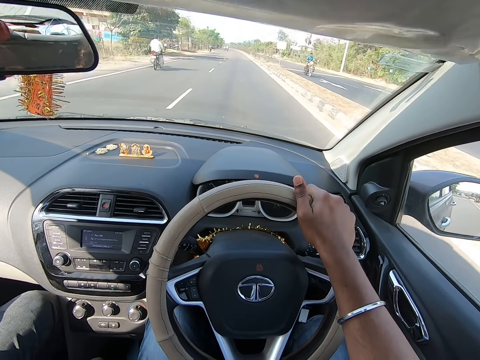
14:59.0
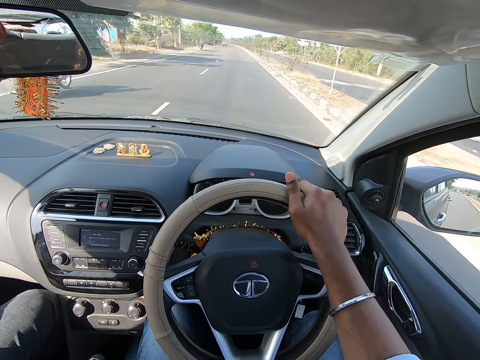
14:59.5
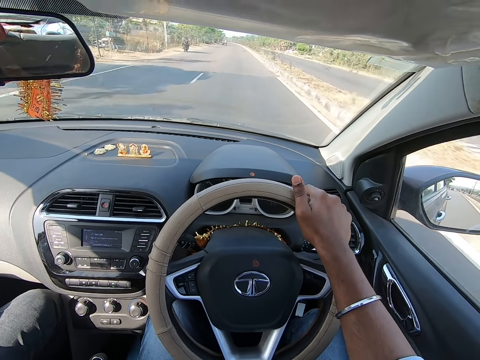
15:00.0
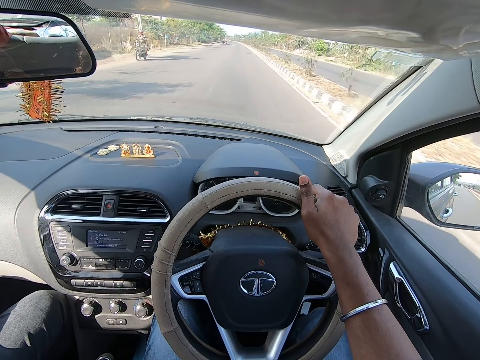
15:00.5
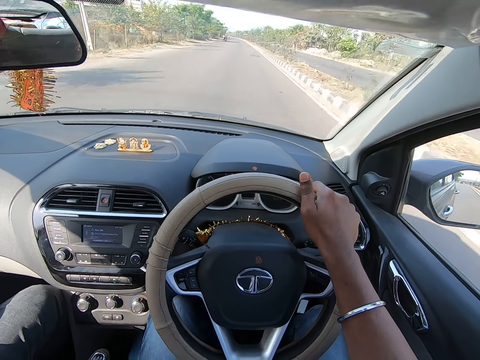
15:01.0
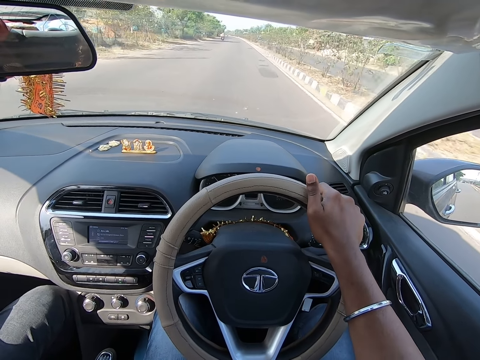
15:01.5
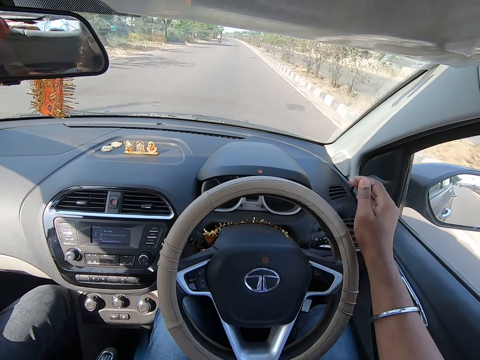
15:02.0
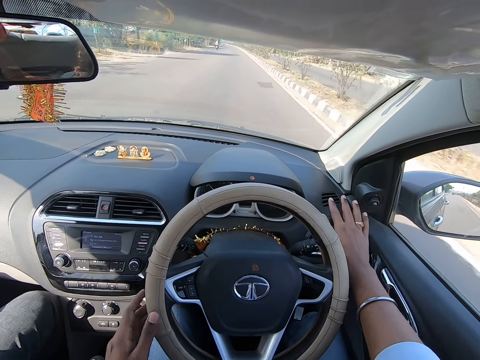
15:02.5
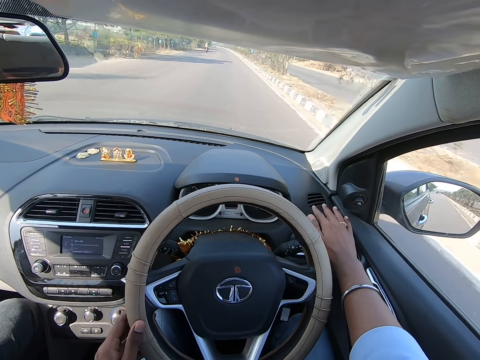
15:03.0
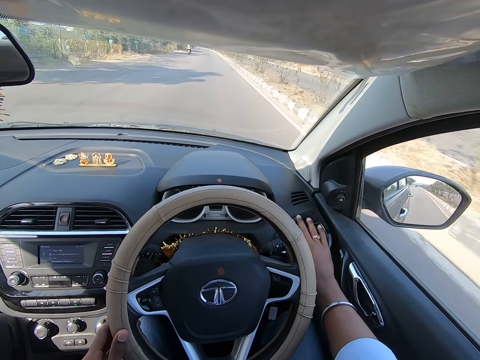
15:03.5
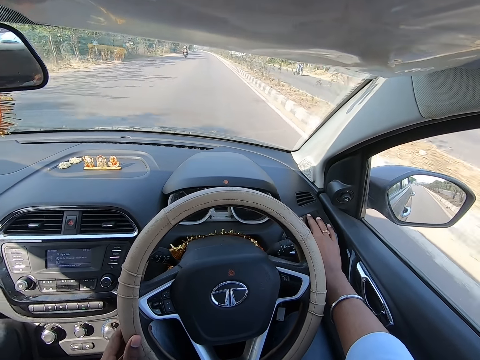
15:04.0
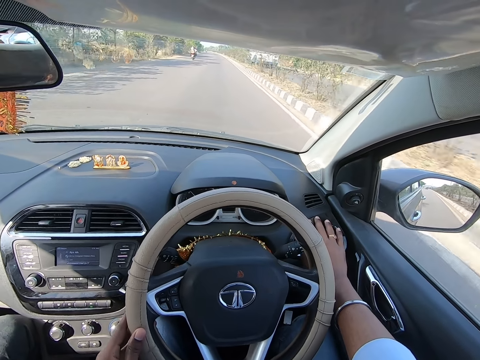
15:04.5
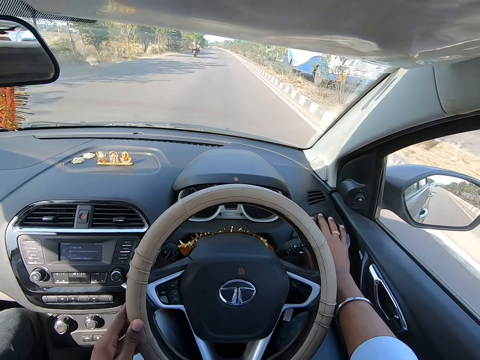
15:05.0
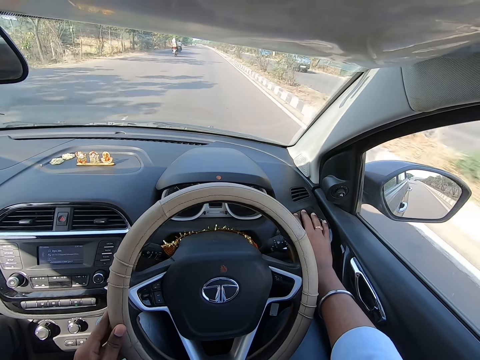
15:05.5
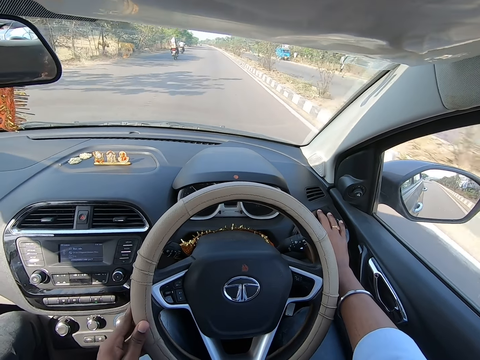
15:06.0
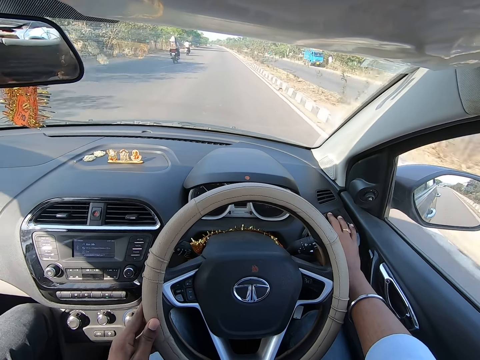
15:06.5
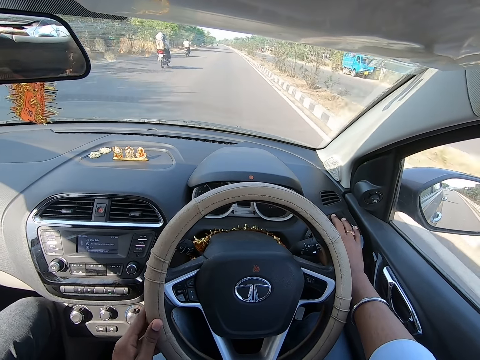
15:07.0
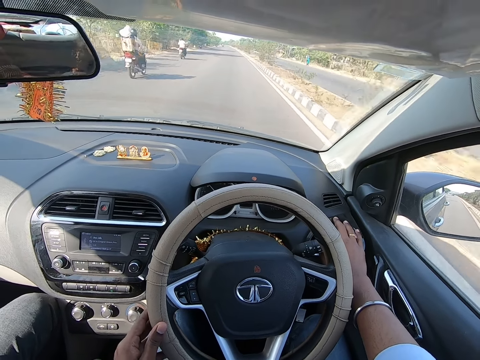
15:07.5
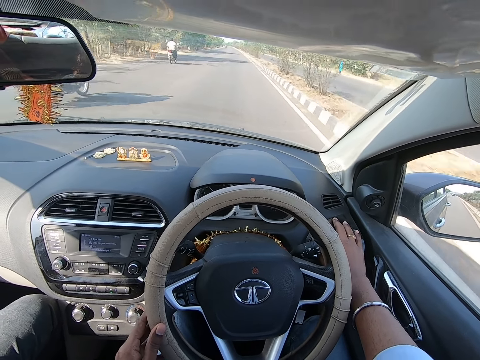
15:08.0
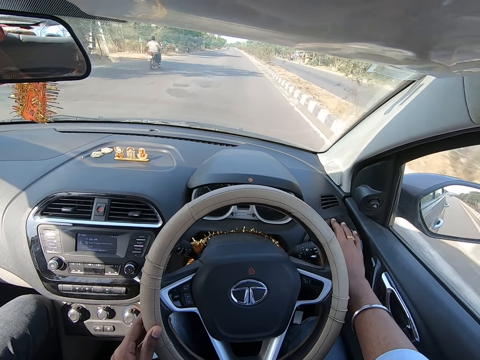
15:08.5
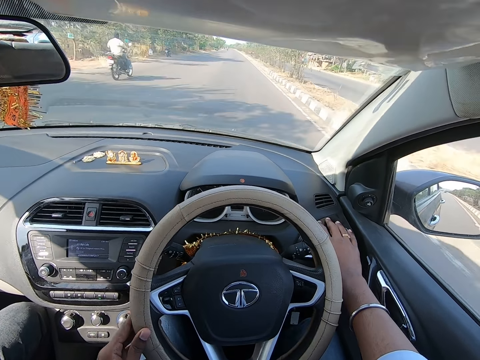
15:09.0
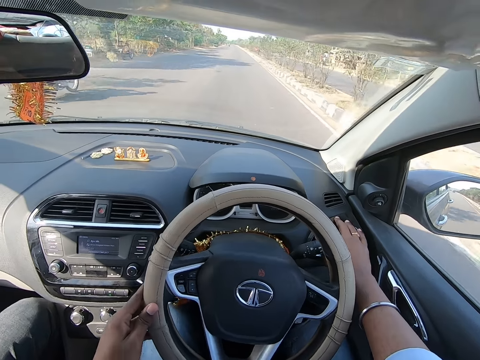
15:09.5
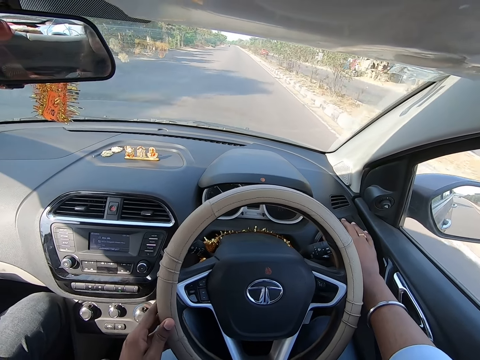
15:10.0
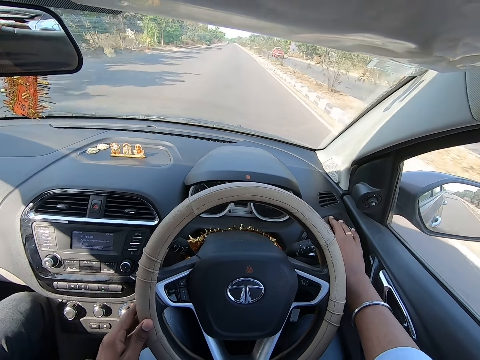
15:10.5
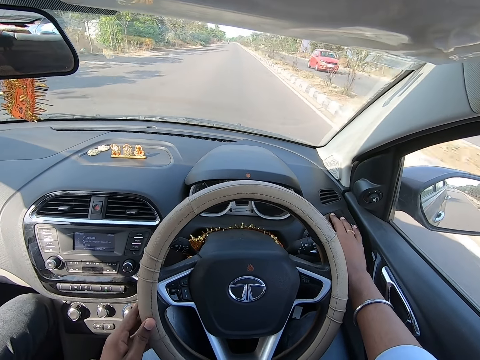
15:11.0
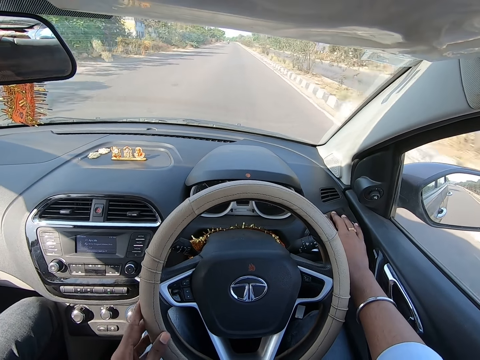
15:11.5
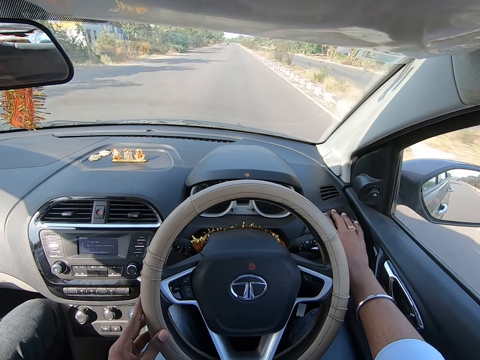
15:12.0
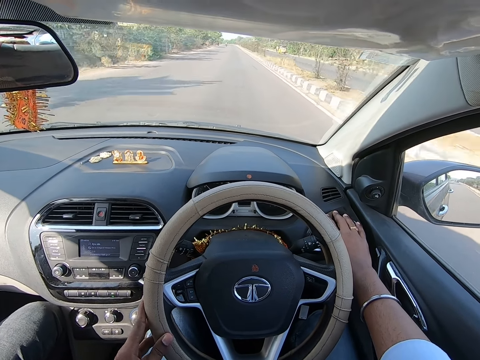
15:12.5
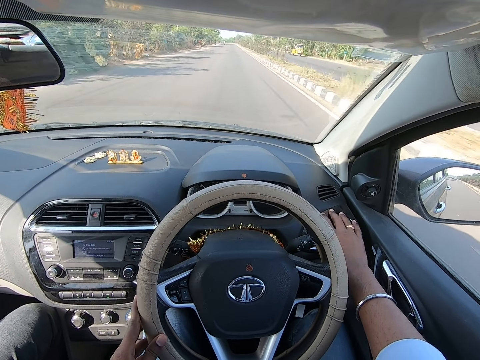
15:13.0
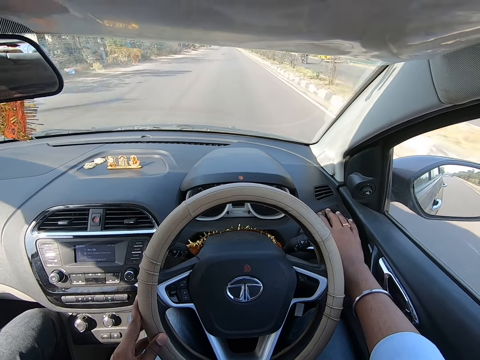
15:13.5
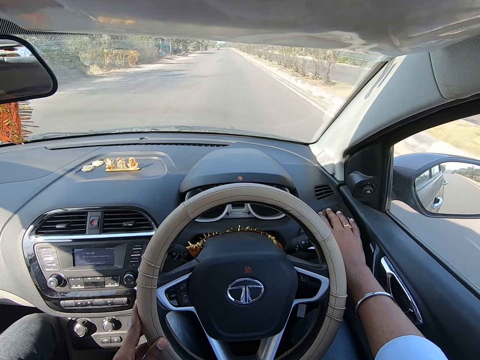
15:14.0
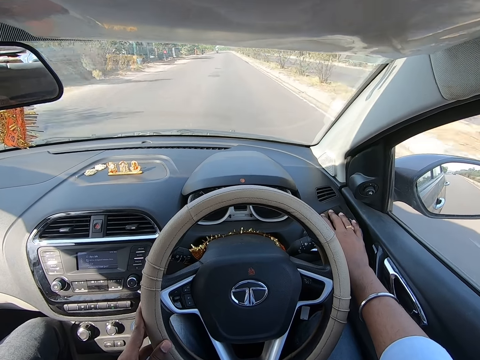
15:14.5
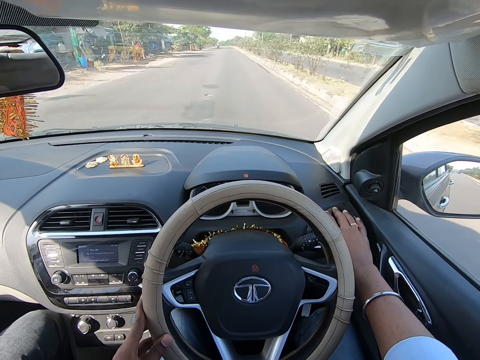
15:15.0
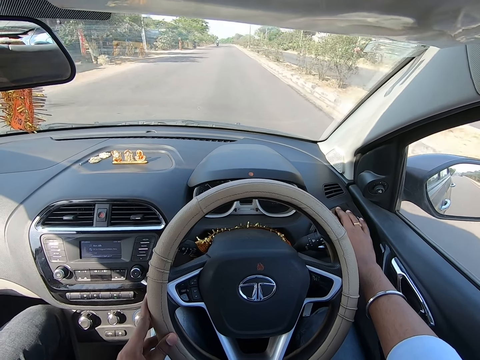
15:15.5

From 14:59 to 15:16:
The camera wearer drives past a bike. He drives past a bike again. He holds the steering wheel with his left hand. He drives the car. He touches the car dashboard with his right hand. He drives past a bike, drives past a bus and drives past a car. He drives past a bike. He drives past a bike again. He drives past a car. He drives past a tricycle.

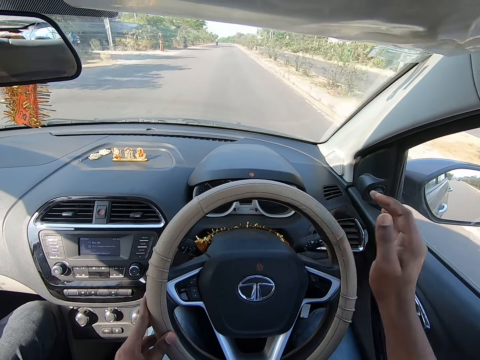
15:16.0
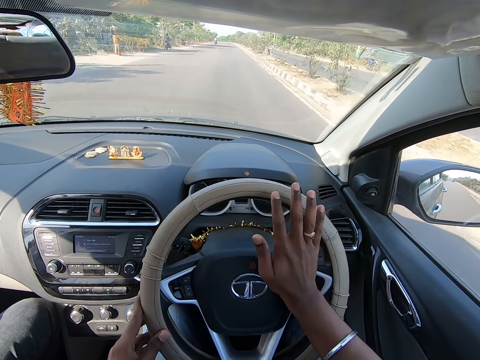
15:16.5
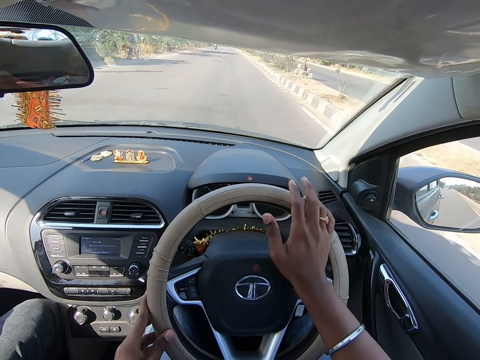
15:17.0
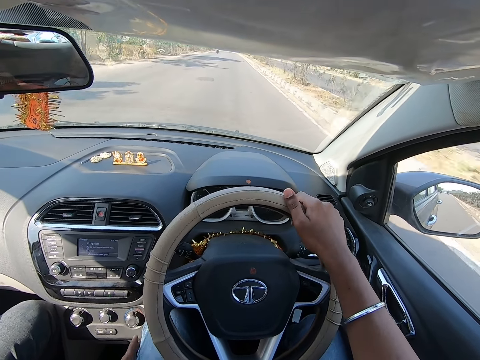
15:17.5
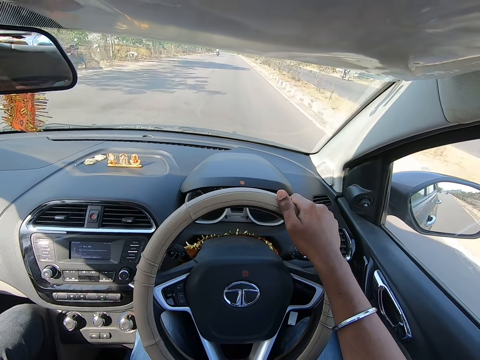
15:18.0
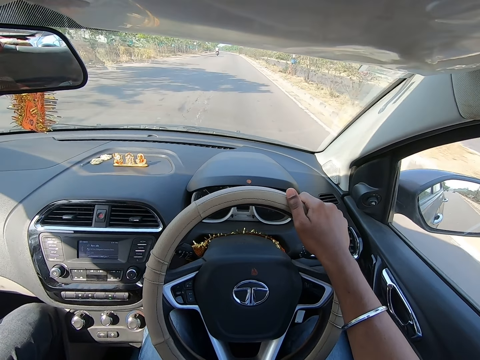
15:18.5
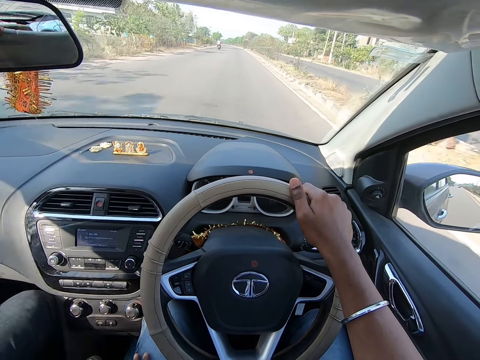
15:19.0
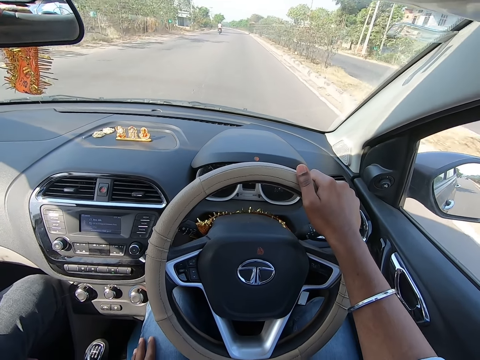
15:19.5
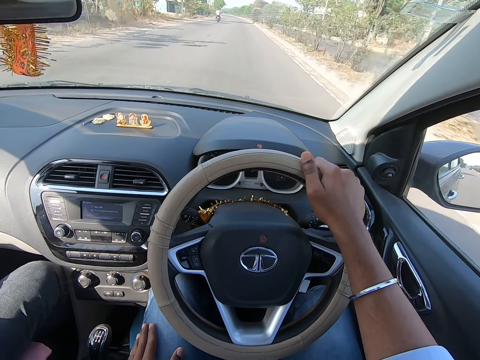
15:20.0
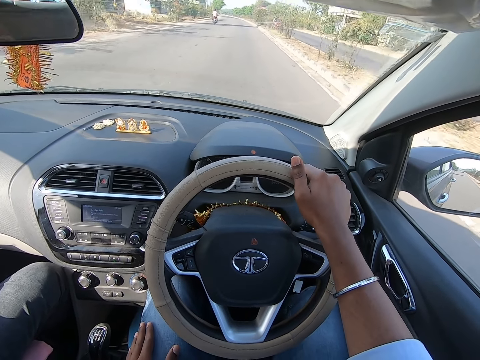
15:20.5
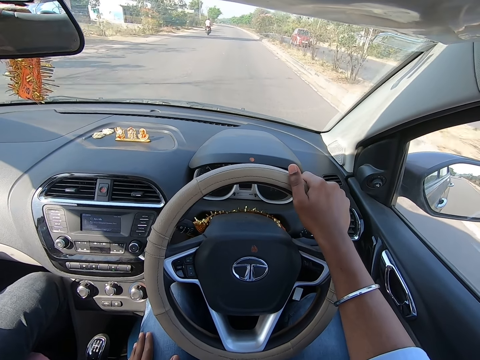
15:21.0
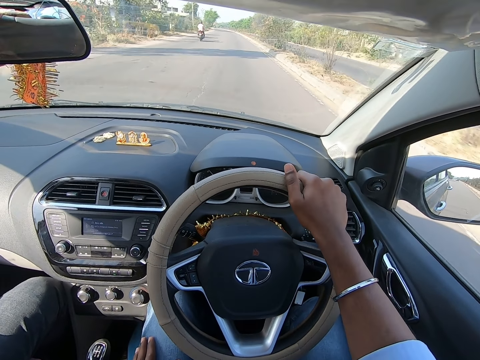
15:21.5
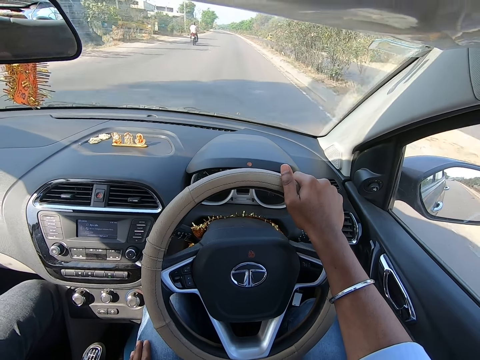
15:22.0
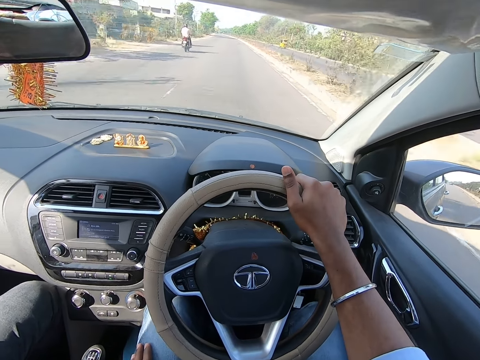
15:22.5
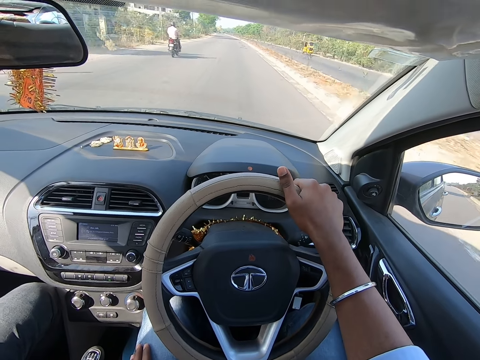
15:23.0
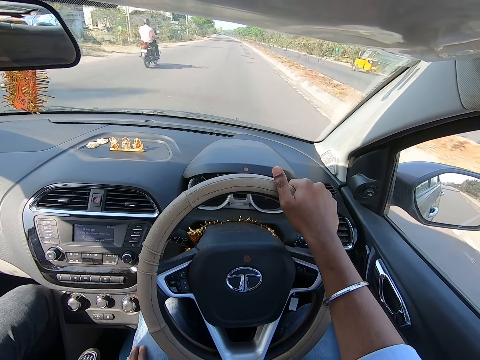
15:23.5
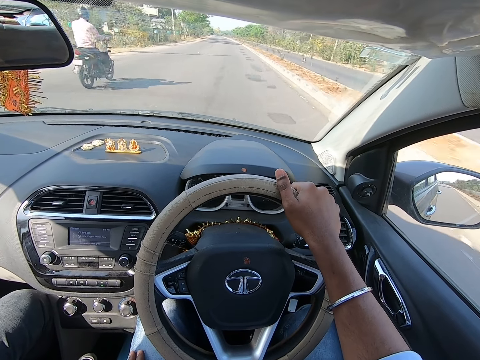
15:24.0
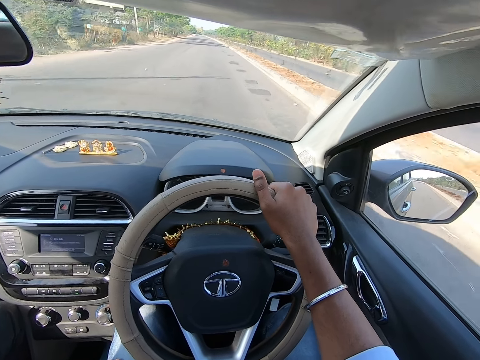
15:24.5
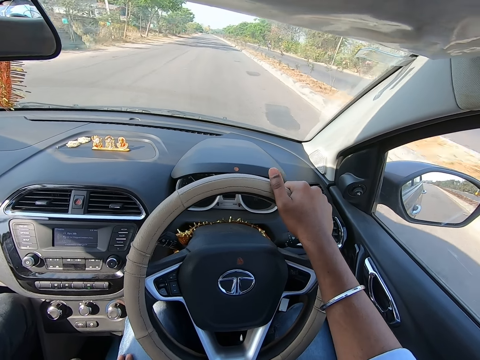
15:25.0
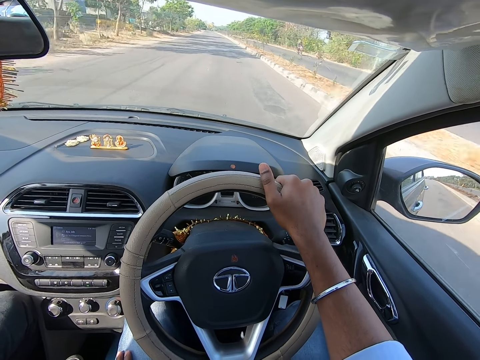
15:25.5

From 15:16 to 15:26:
The camera wearer presses the horn. He holds the steering wheel with his right hand. He drives past a bike. He drives the car. He drives past a car. He drives past a tricycle. He drives past a bike.
